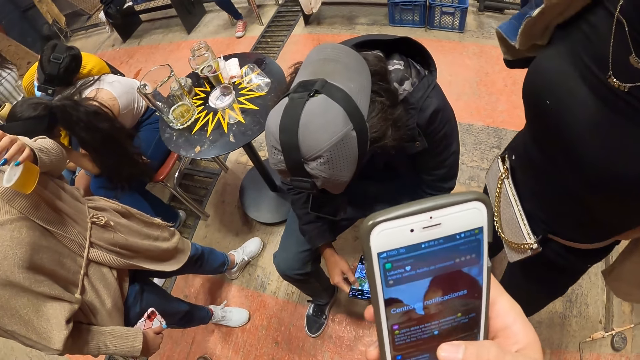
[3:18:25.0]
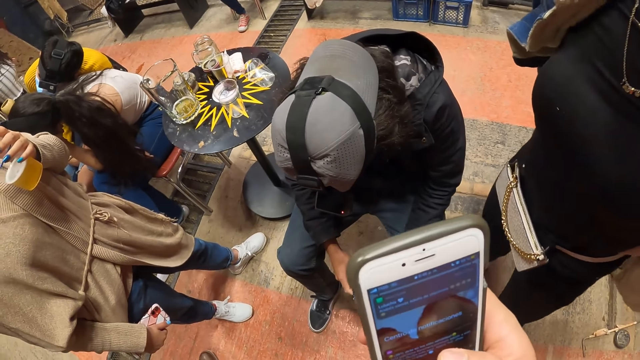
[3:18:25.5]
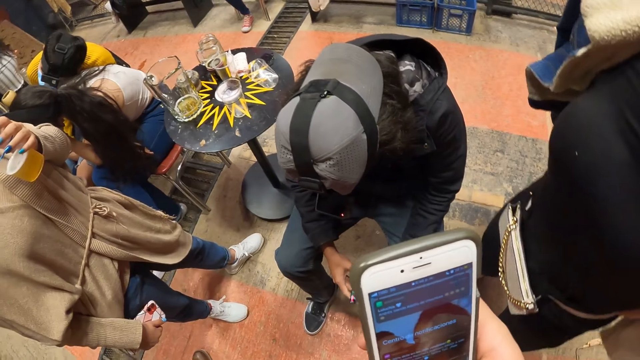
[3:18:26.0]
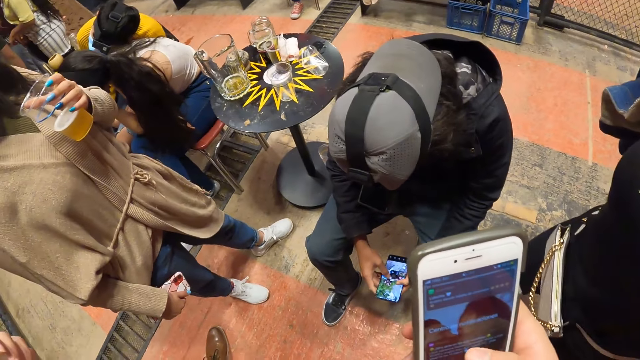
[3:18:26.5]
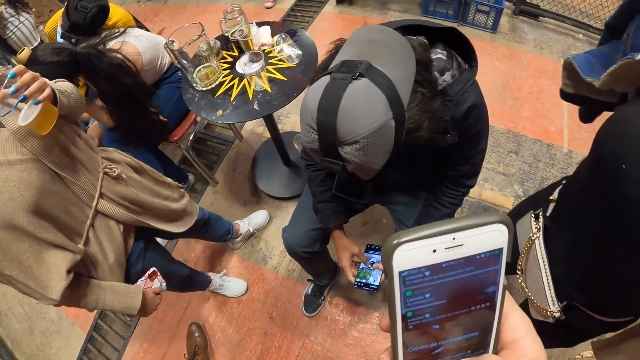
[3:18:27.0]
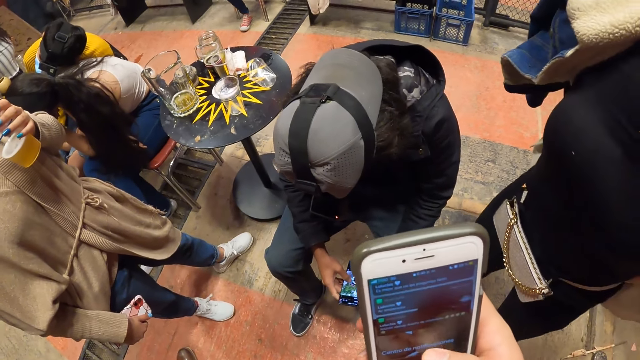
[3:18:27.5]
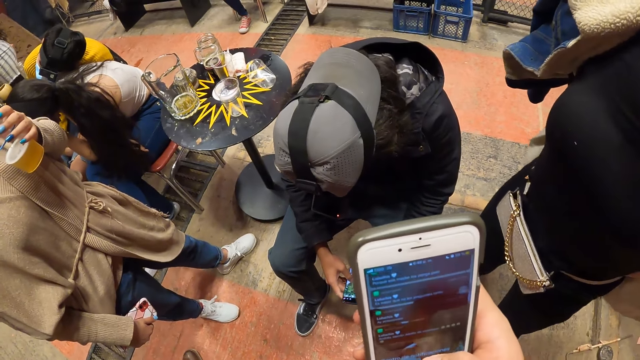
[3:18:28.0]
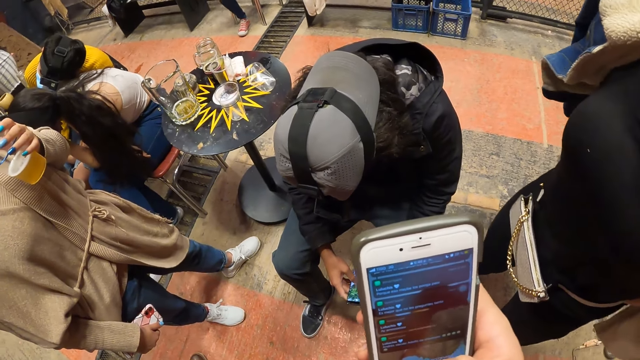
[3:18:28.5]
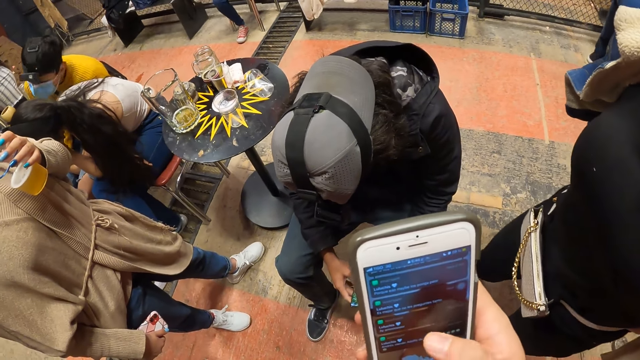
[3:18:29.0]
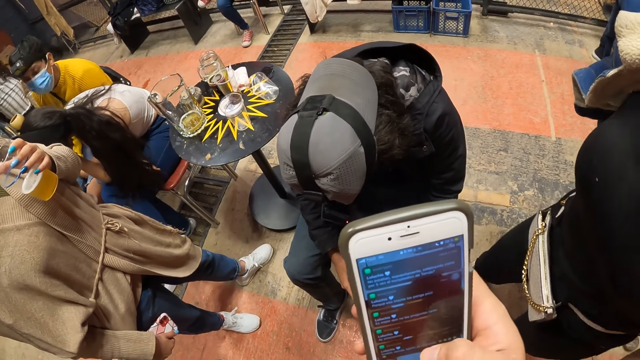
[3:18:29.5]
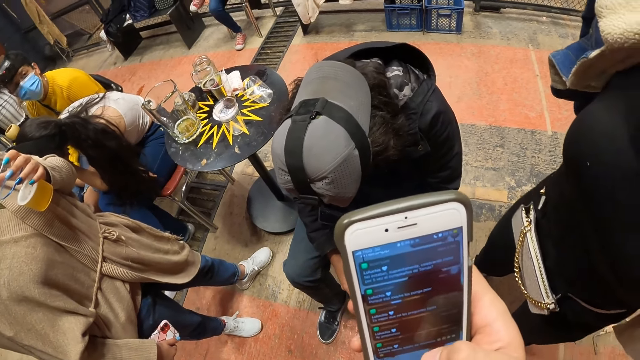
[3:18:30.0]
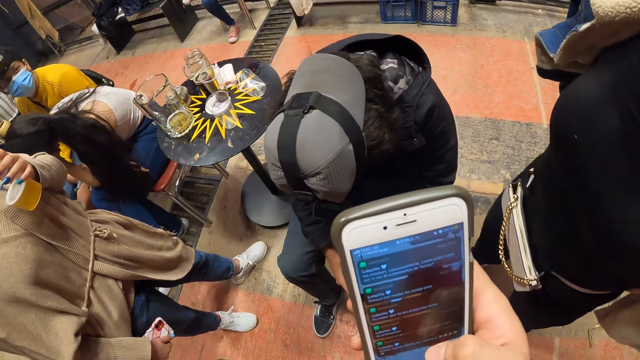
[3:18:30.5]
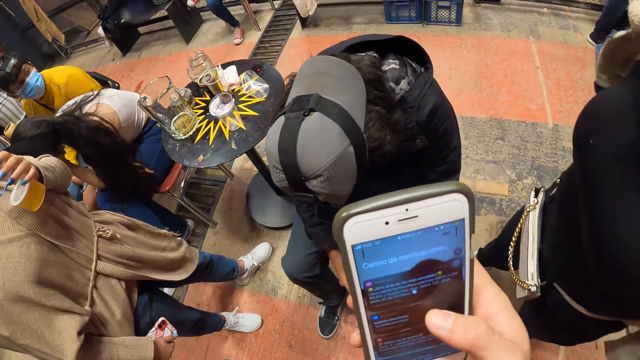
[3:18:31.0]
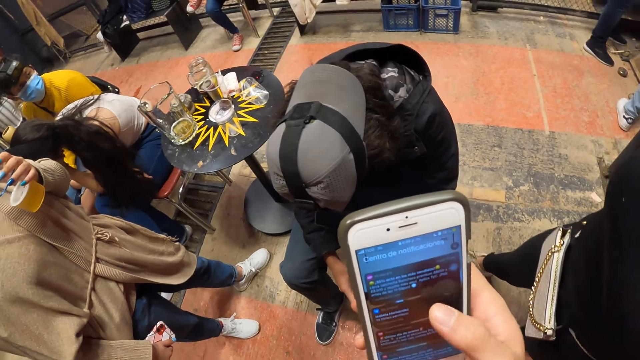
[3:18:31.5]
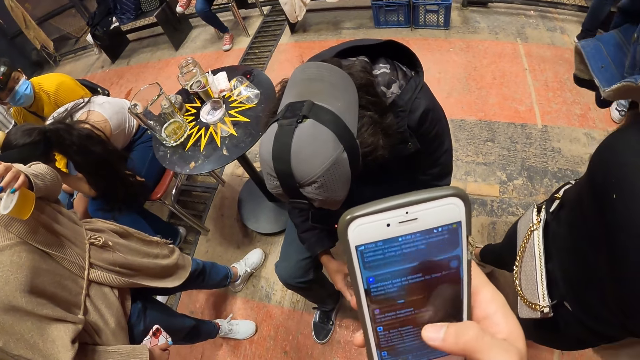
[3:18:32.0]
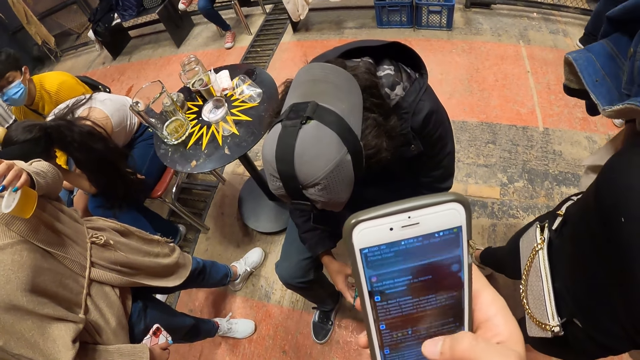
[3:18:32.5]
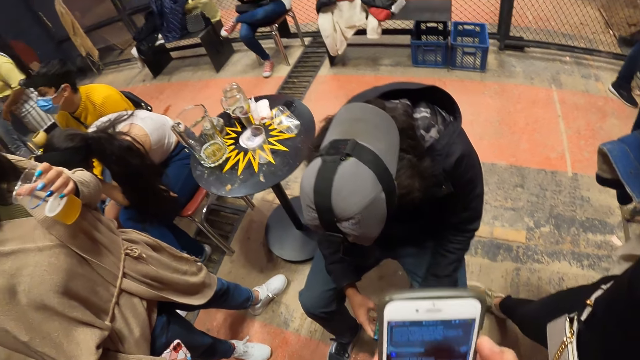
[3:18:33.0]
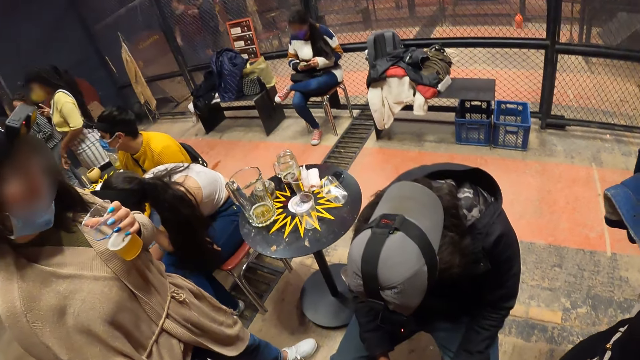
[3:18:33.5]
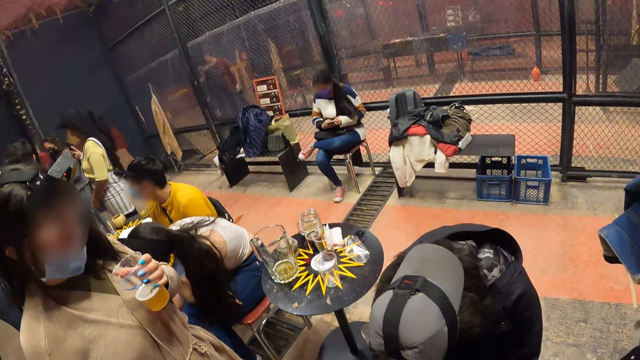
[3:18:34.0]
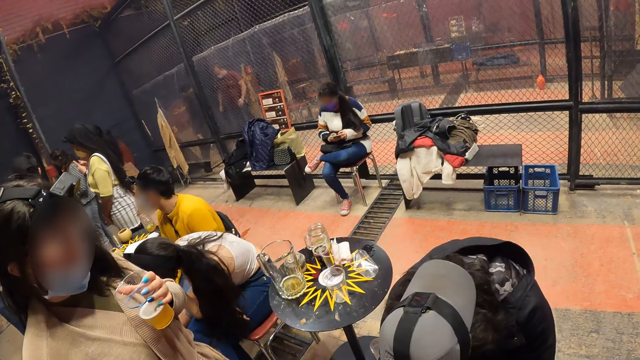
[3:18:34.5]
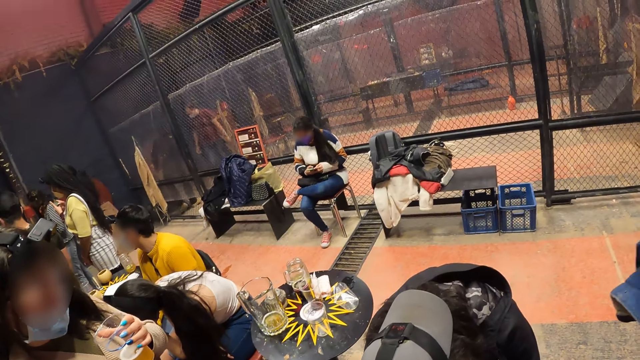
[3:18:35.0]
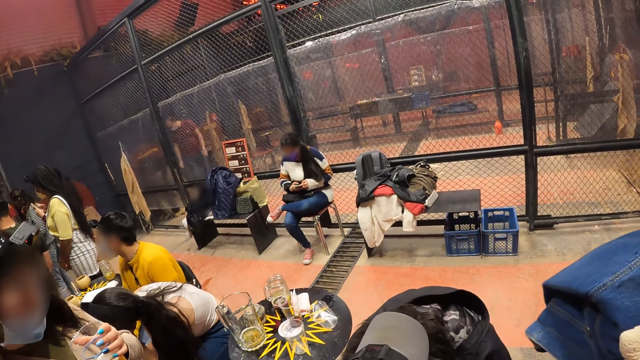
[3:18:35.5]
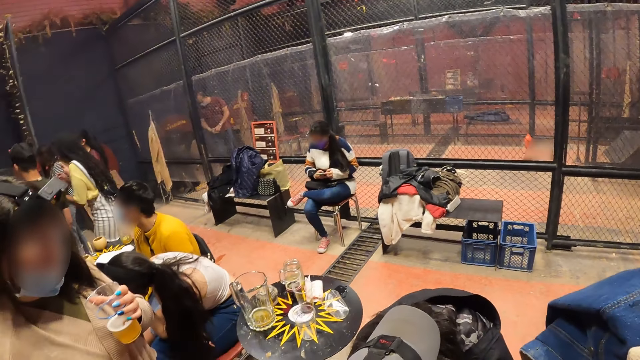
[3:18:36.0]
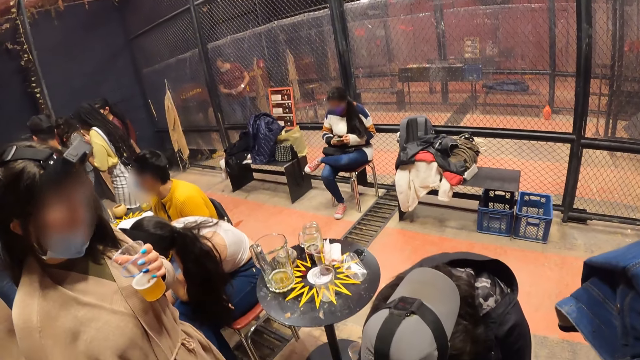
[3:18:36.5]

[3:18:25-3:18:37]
The camera wearer looks around the room.

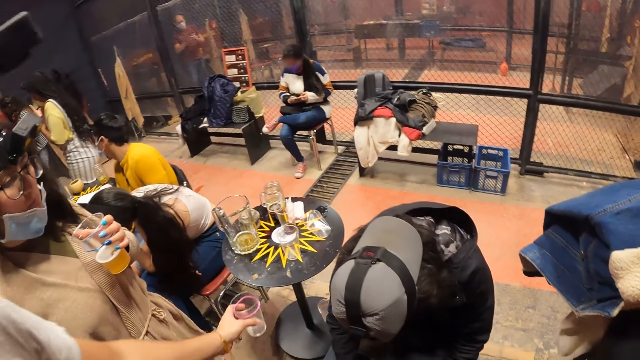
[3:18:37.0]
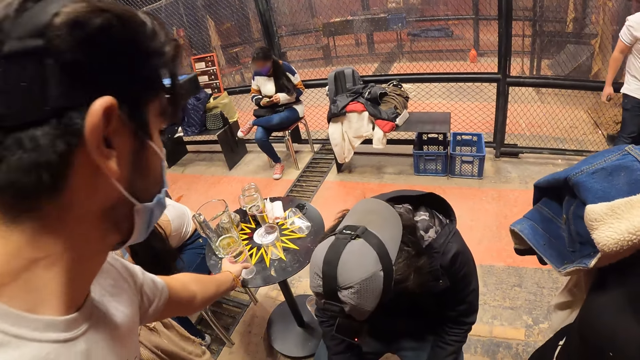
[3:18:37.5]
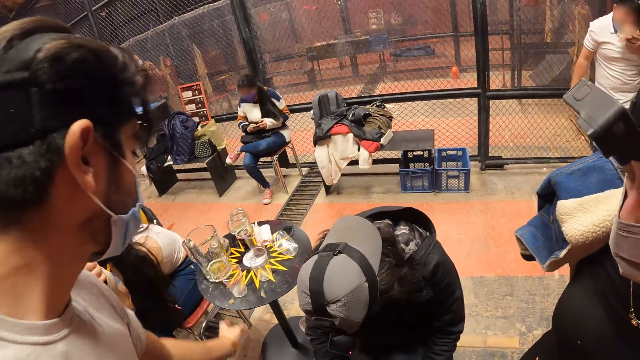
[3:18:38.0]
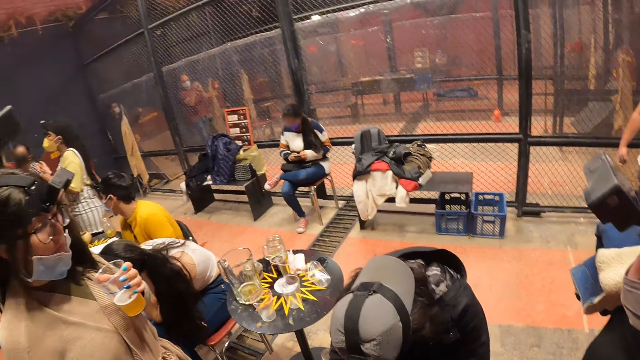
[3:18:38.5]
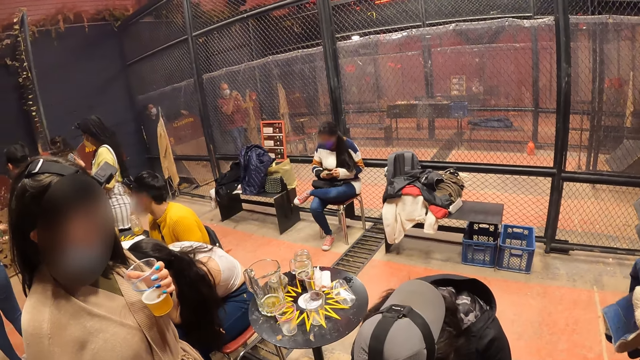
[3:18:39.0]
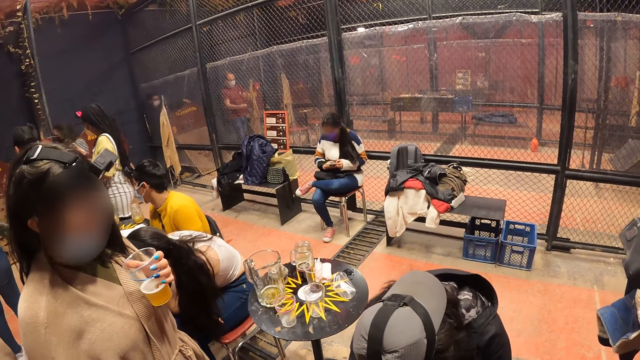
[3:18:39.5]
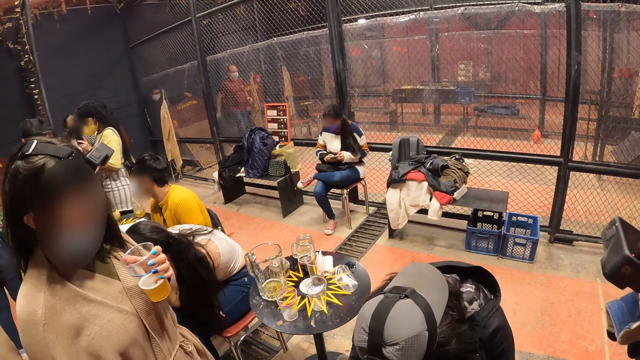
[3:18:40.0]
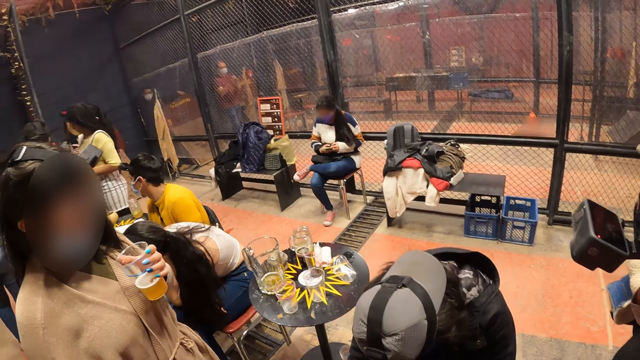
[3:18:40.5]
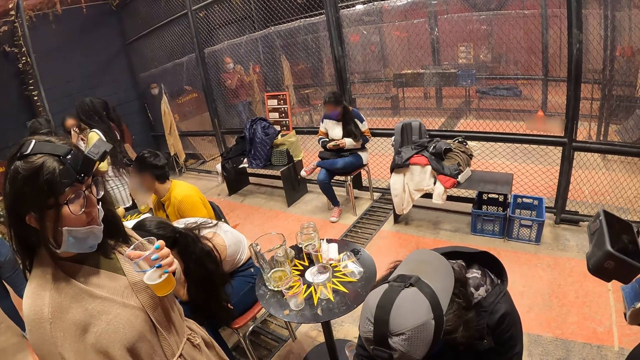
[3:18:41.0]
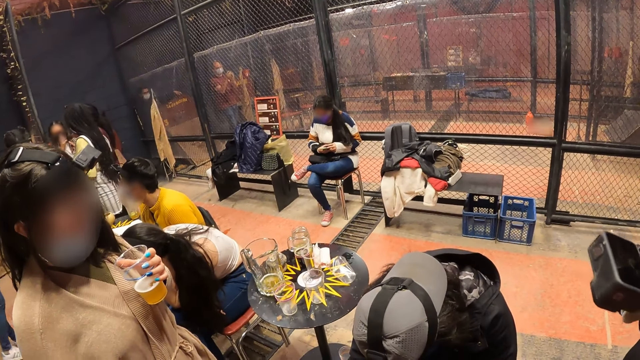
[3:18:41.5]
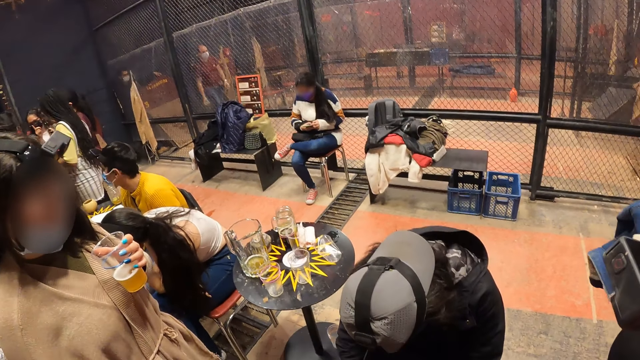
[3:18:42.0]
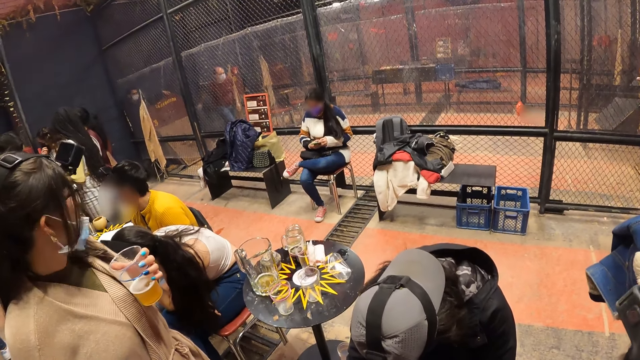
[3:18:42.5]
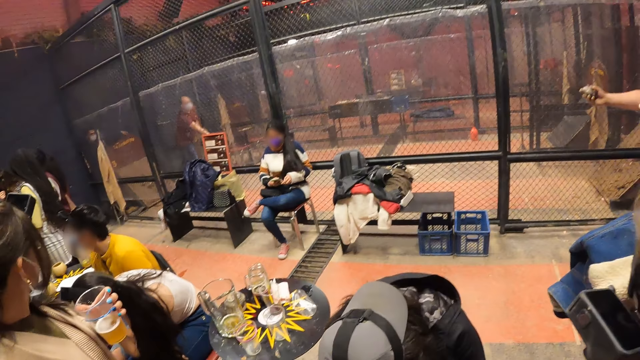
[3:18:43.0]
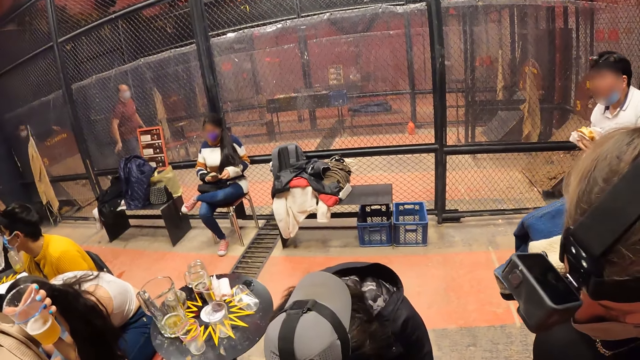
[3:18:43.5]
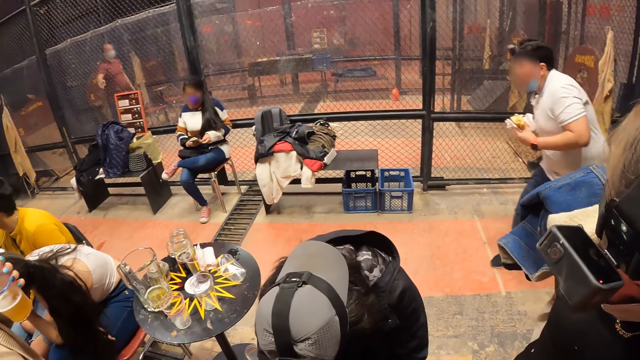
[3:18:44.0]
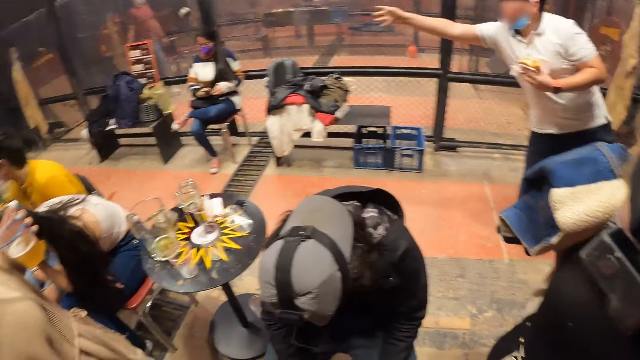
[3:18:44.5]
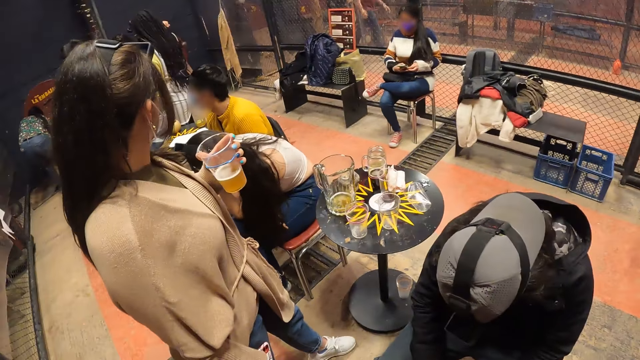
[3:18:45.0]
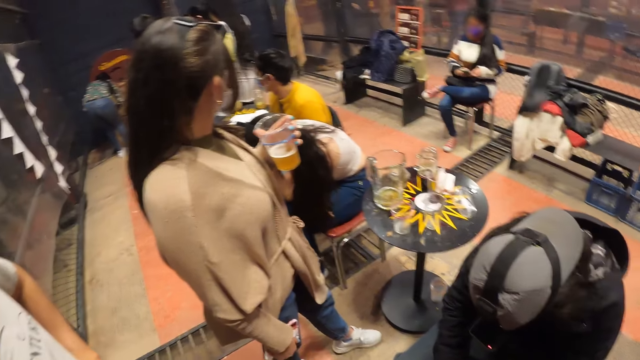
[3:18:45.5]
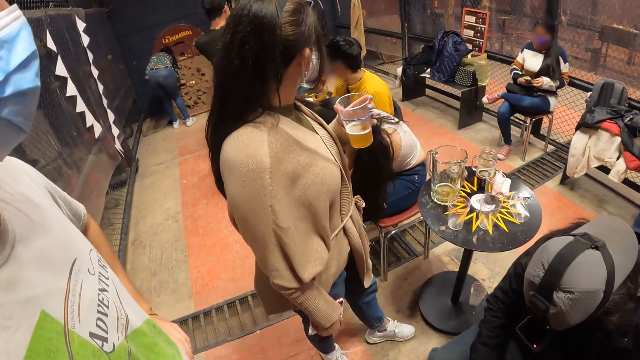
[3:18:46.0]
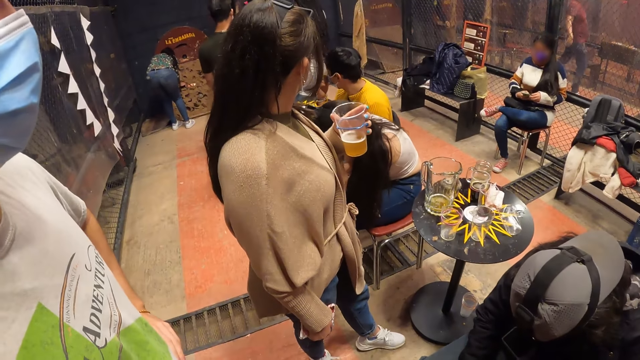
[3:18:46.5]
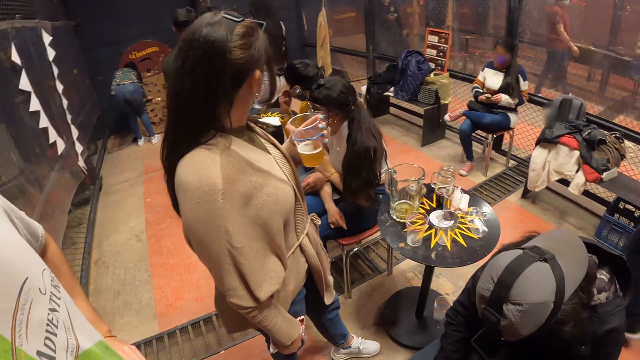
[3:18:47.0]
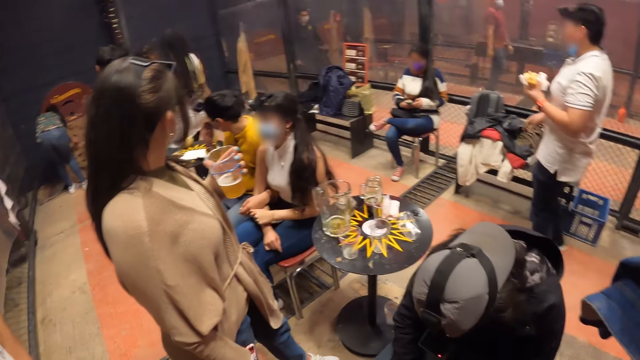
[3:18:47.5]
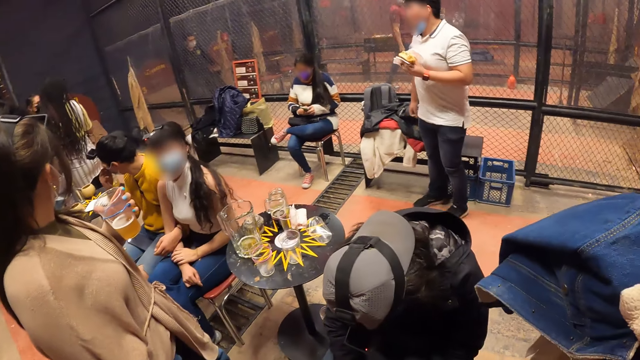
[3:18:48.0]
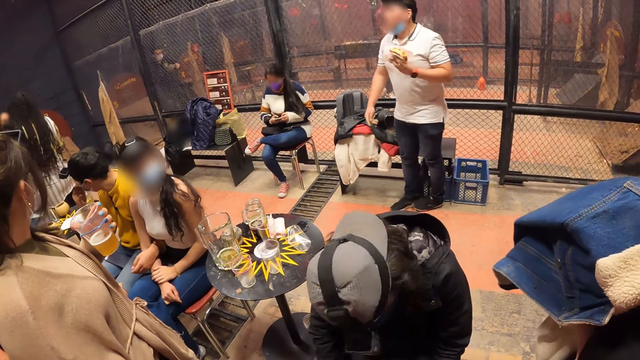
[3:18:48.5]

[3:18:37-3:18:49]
The man drops the cup in his left hand on a table. The camera wearer looks at a woman. They look around the room.
